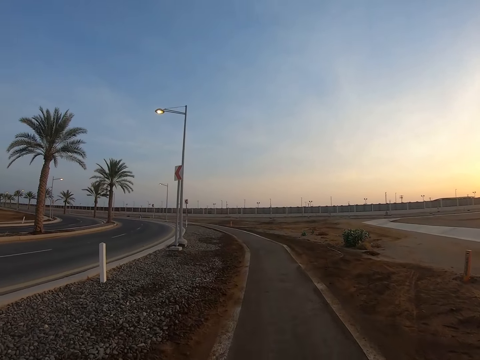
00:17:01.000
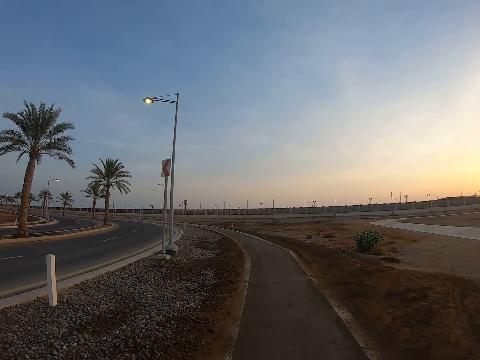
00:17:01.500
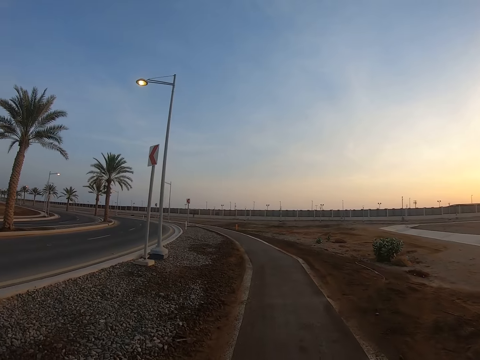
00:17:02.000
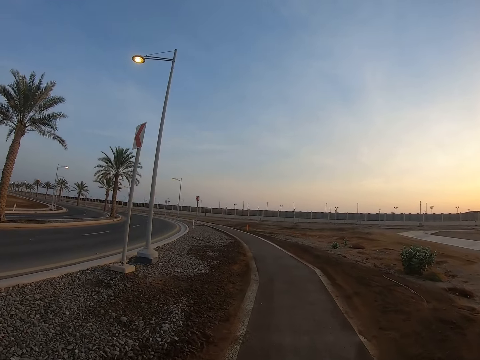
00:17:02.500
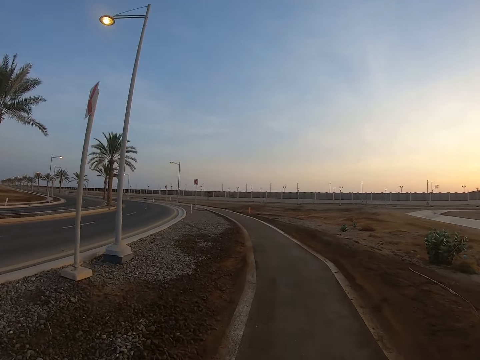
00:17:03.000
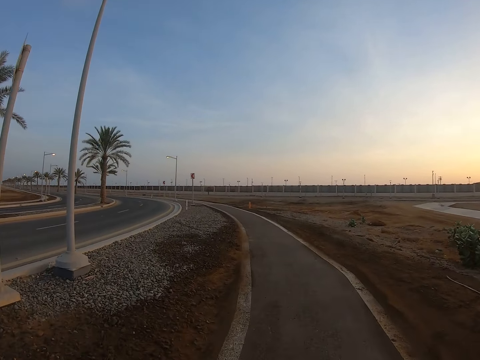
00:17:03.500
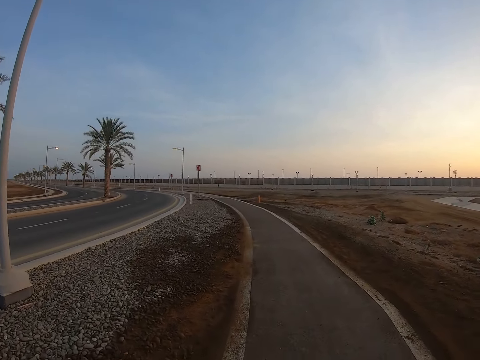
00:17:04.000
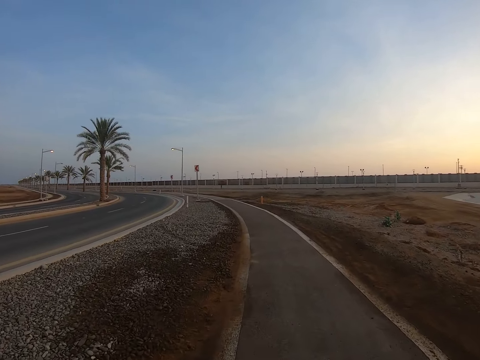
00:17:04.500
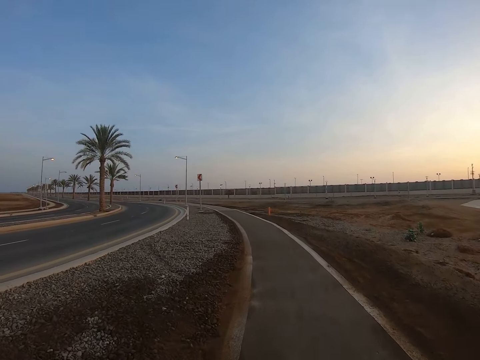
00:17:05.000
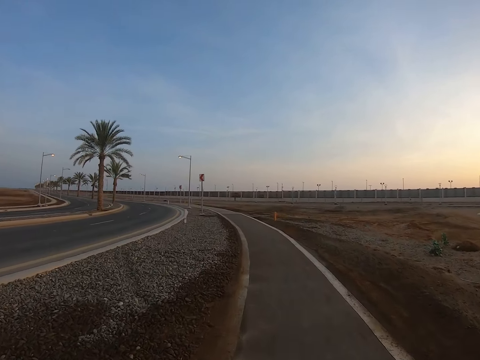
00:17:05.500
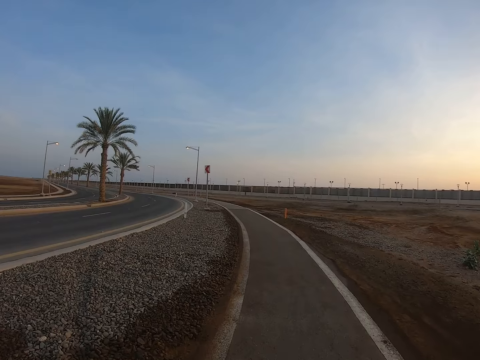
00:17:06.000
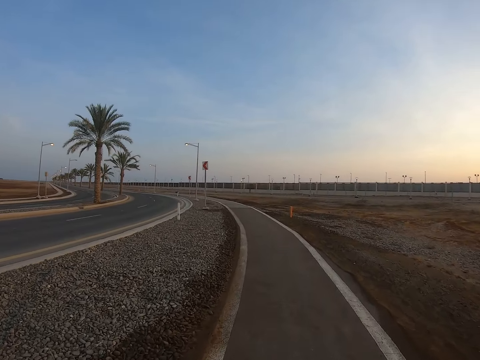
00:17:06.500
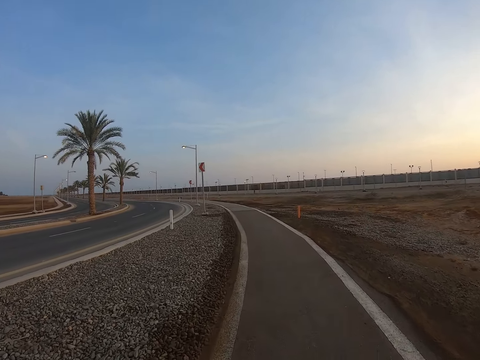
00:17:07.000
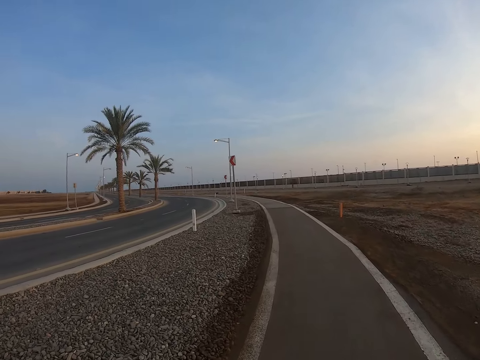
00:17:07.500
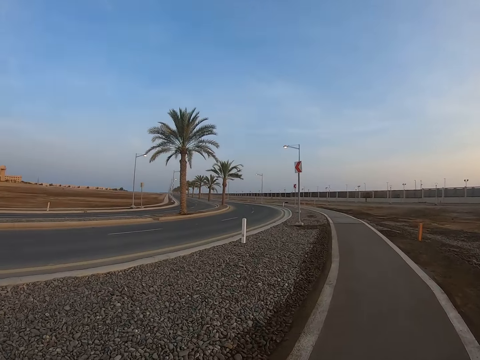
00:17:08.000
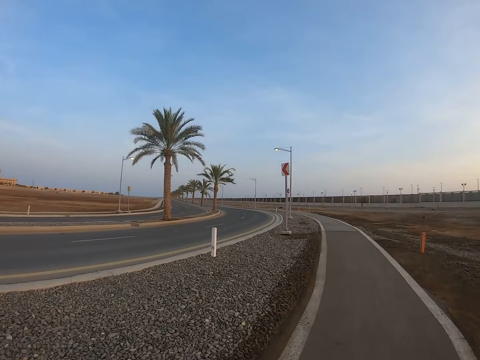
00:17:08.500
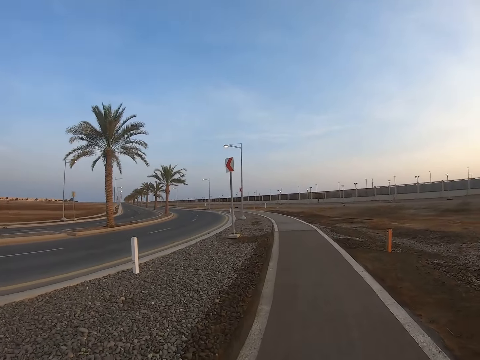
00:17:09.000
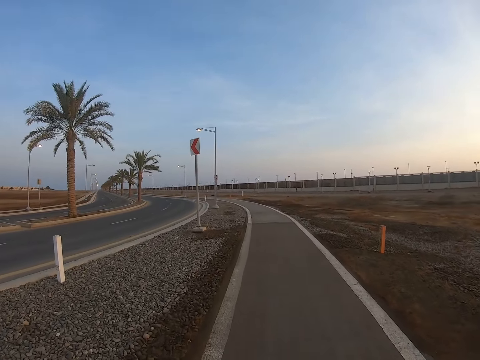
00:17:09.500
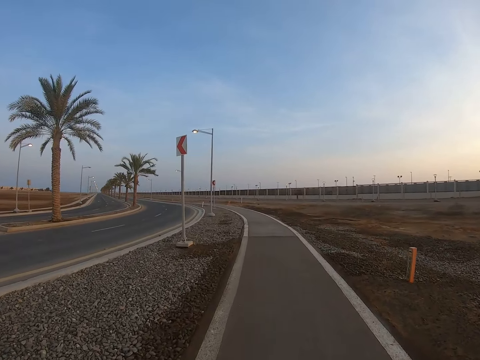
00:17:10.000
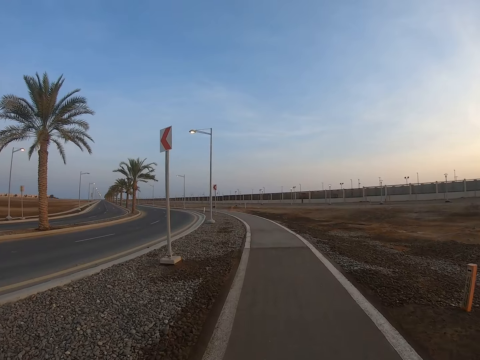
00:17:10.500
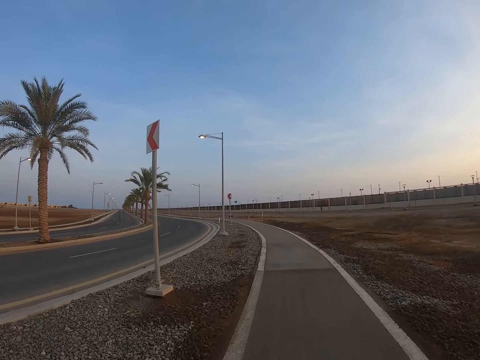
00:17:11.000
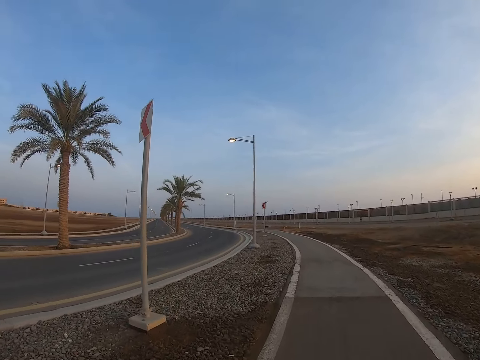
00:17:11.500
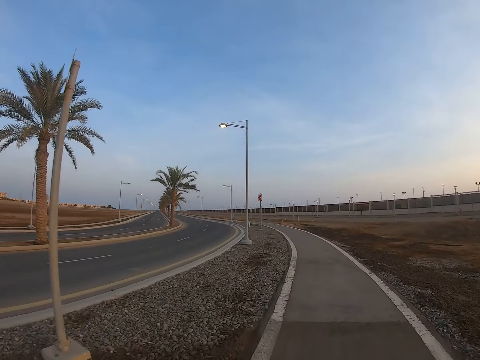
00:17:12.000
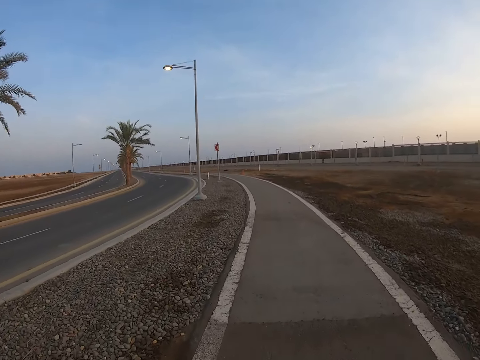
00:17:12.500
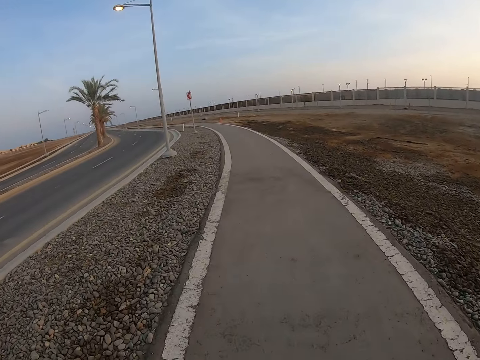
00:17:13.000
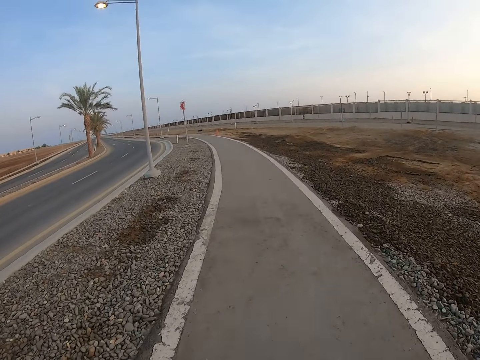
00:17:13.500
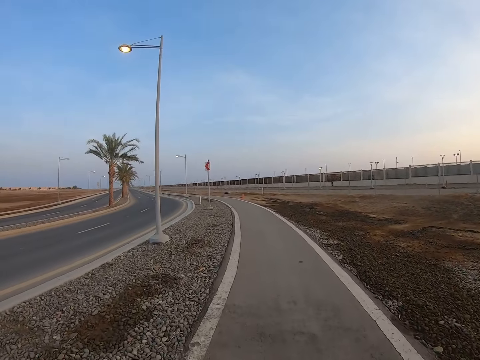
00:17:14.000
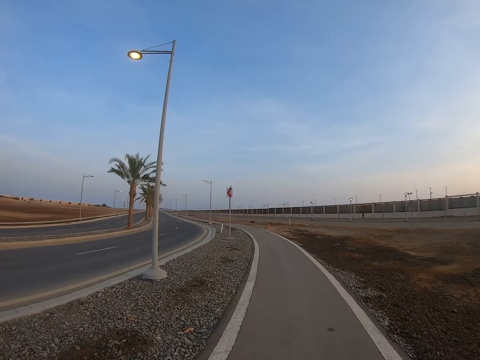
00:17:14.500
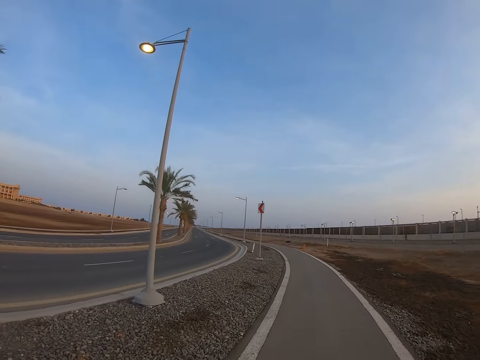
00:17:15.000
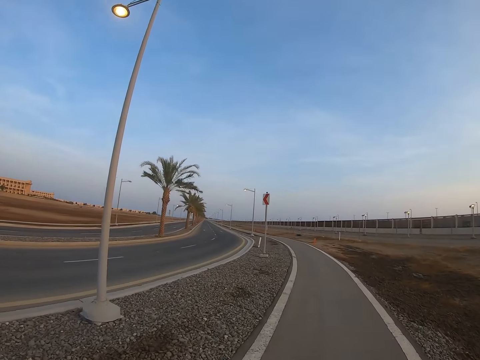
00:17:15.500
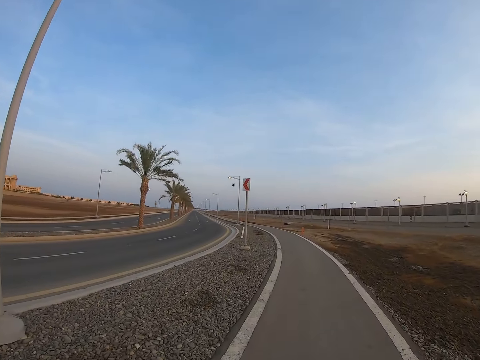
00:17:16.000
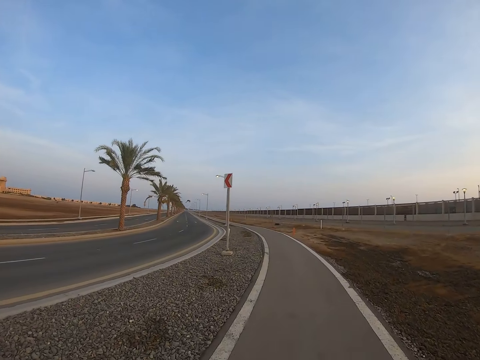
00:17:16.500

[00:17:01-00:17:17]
The camera wearer looks down. They walk on the pavement.

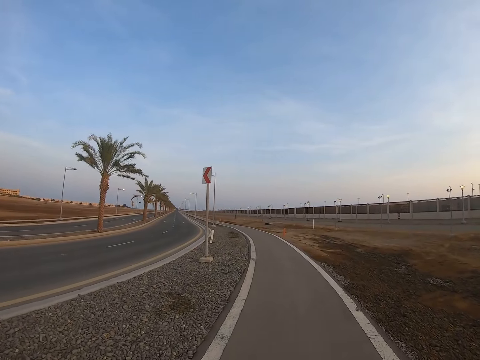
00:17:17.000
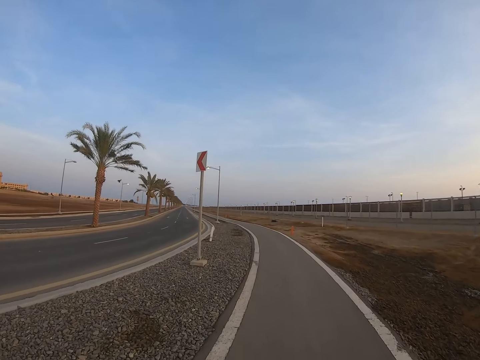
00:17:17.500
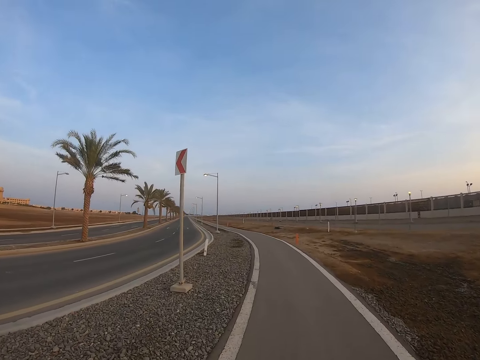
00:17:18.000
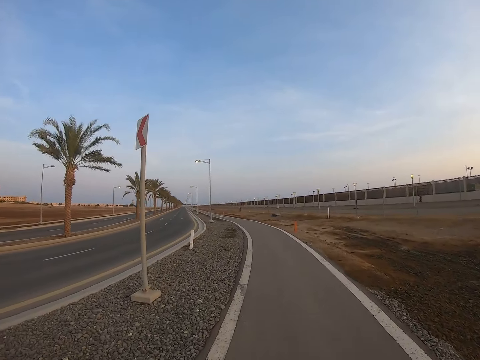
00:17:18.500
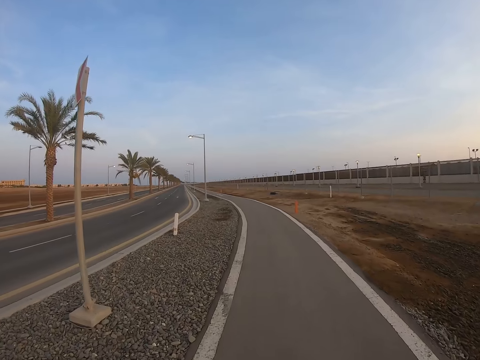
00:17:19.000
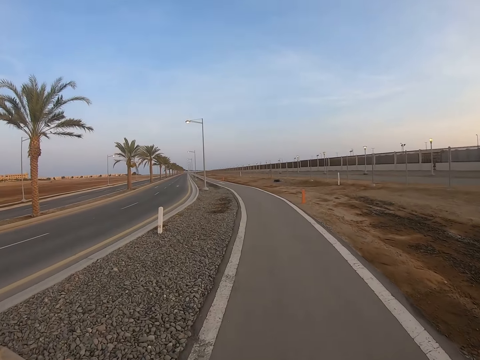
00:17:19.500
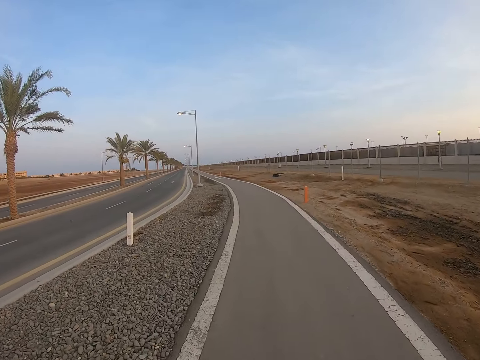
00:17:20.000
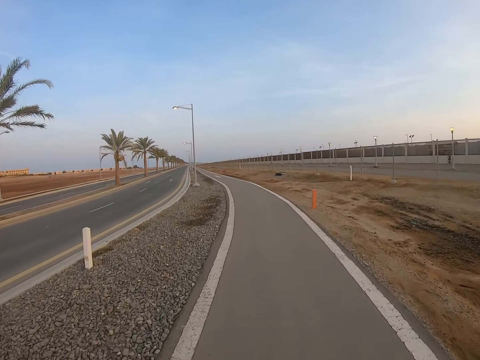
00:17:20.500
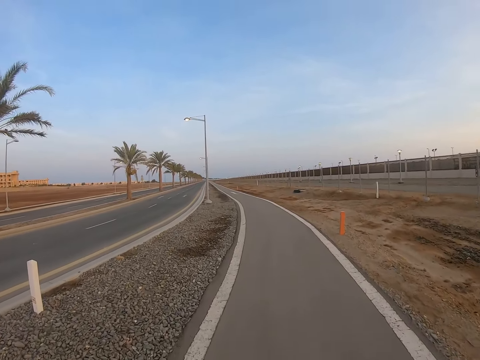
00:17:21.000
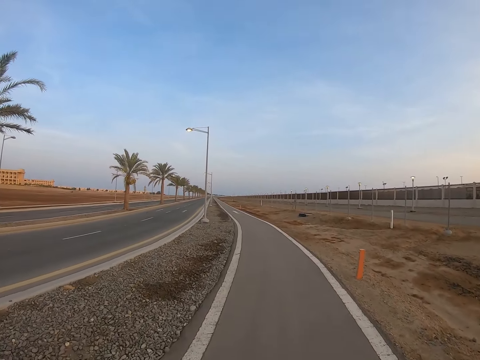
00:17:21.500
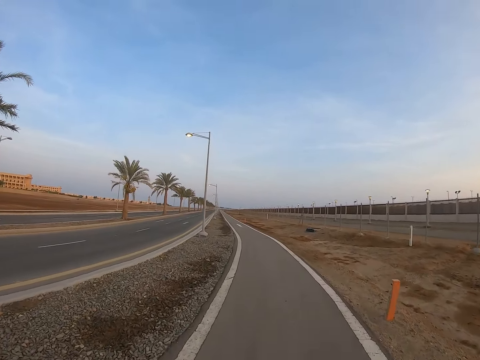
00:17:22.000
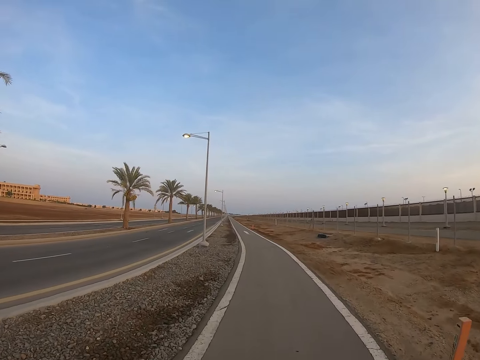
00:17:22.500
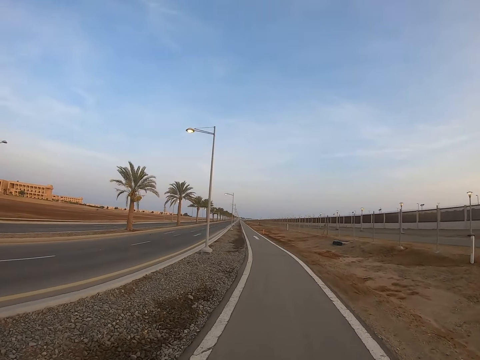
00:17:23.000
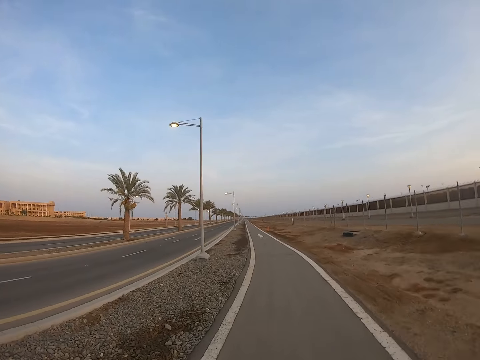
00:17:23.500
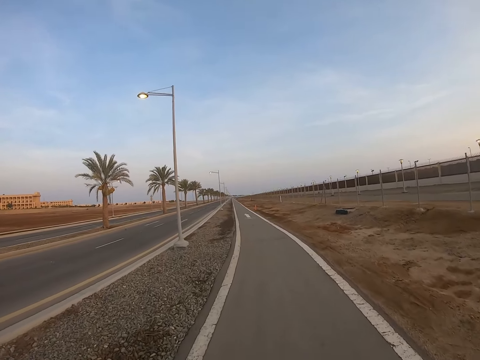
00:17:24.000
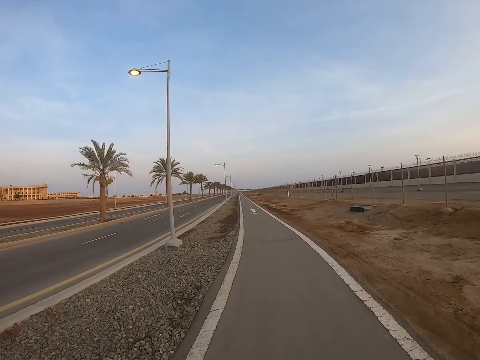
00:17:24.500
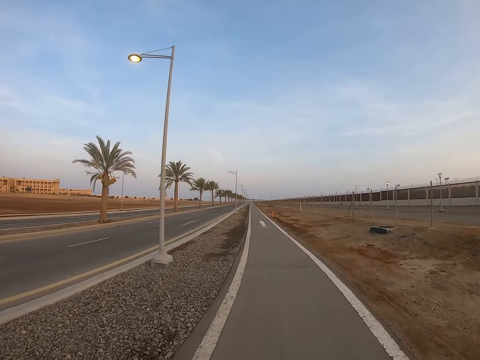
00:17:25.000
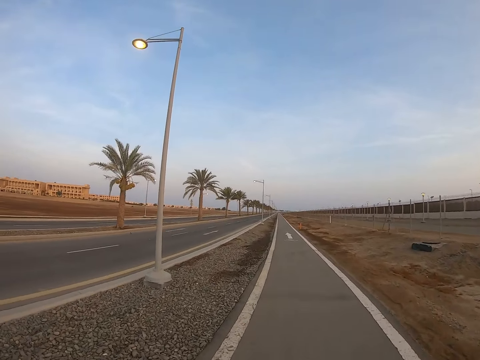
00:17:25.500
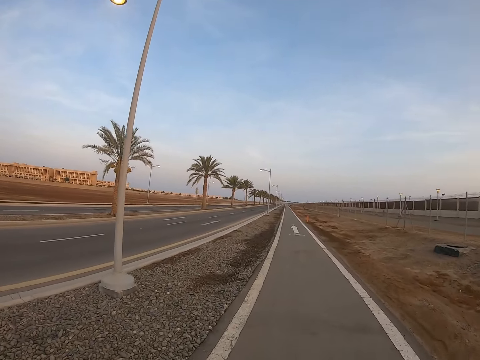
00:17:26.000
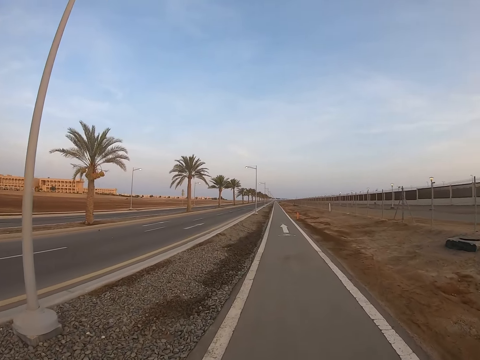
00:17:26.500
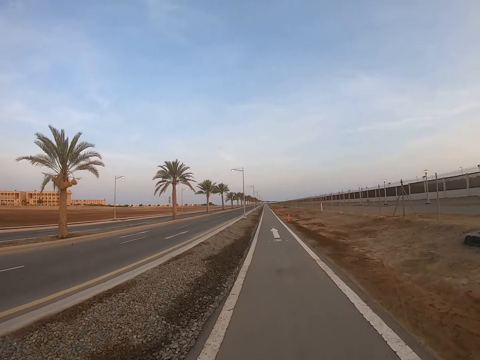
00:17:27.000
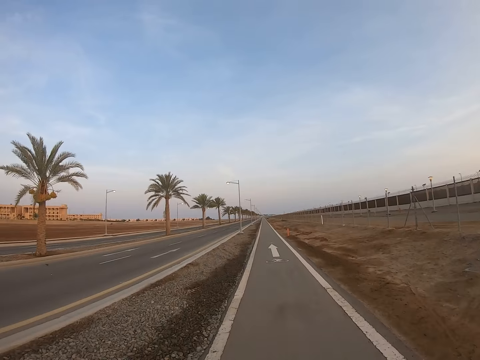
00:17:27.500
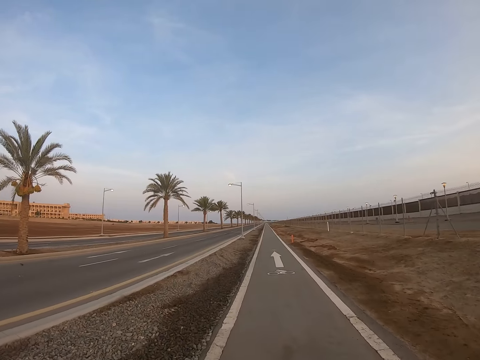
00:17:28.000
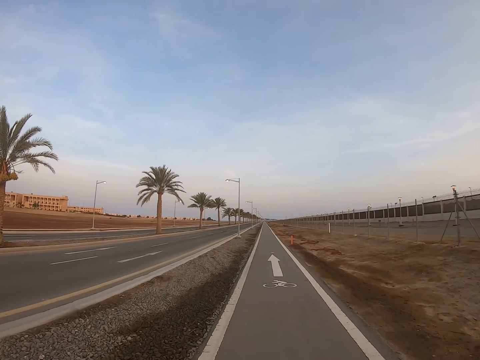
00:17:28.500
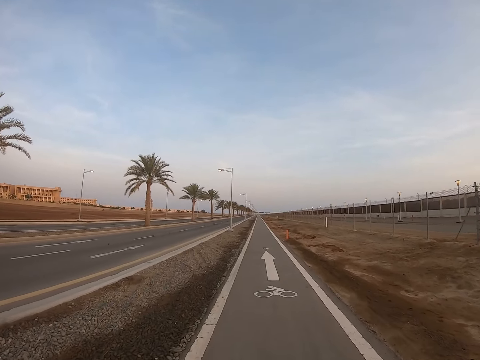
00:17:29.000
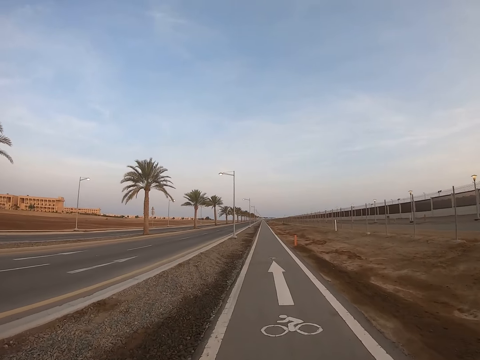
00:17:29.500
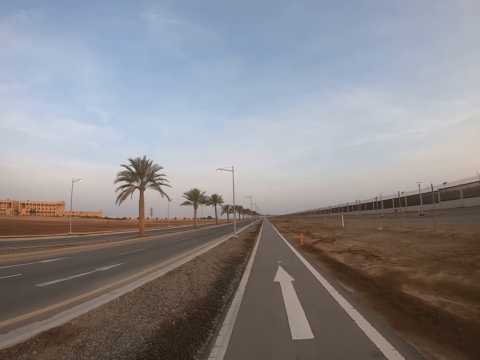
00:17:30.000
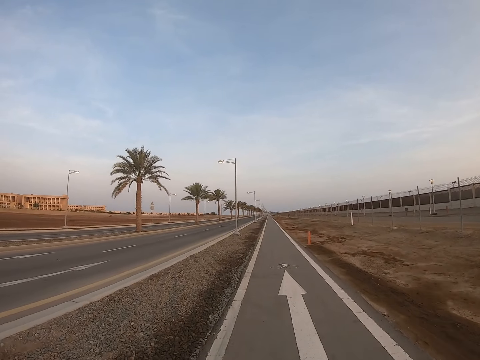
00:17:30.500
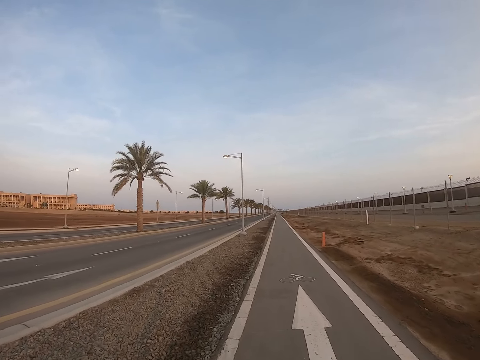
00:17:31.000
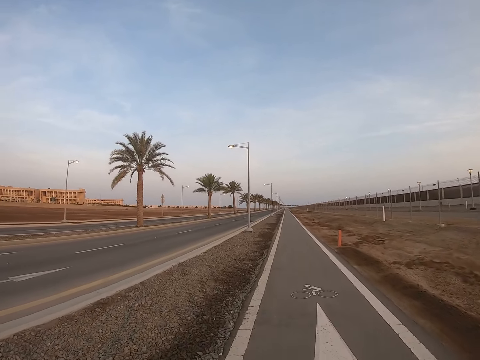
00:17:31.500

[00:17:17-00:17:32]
The camera wearer looks down. They walk on the pavement.
